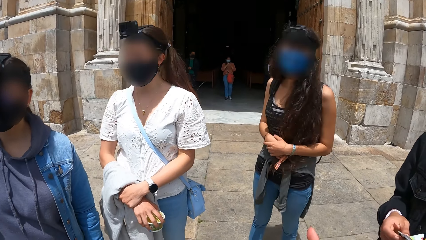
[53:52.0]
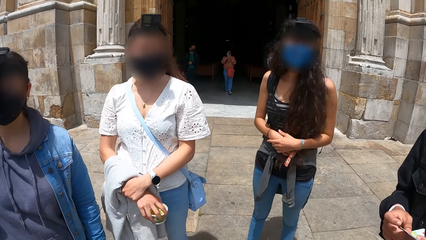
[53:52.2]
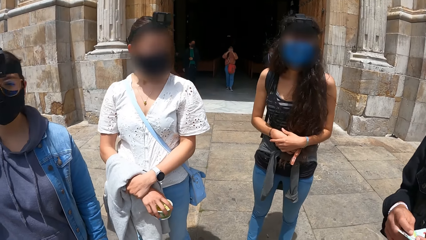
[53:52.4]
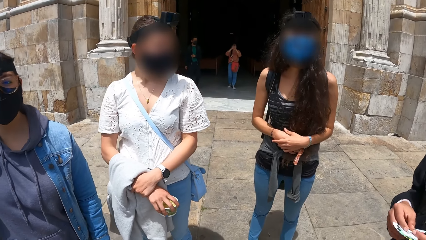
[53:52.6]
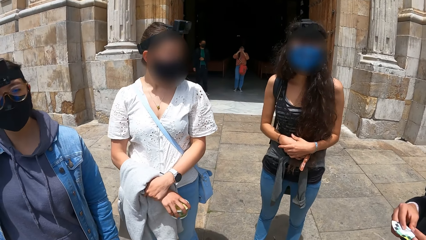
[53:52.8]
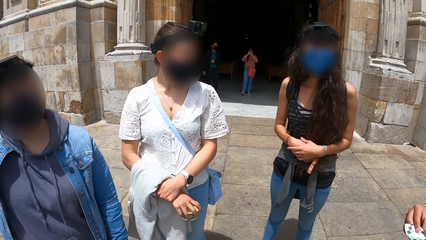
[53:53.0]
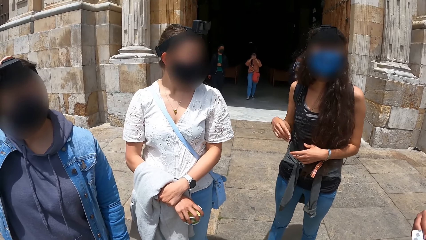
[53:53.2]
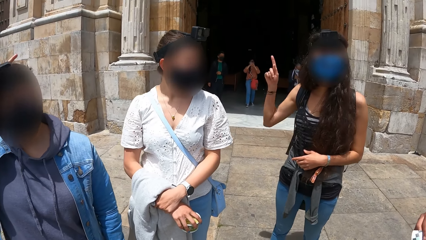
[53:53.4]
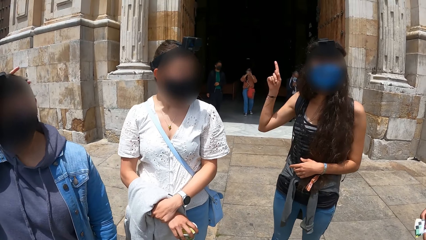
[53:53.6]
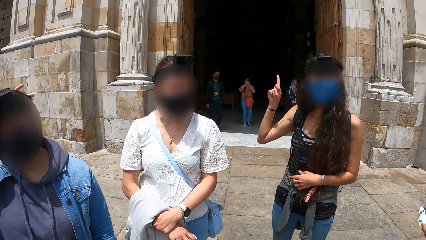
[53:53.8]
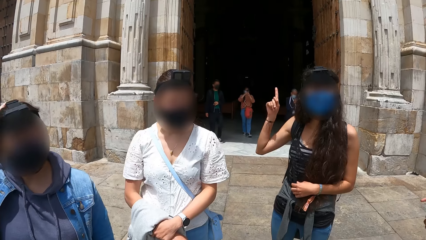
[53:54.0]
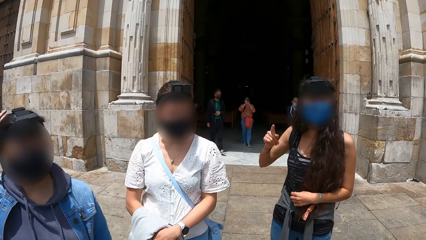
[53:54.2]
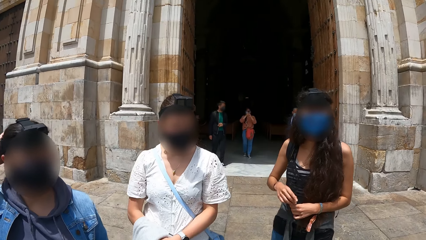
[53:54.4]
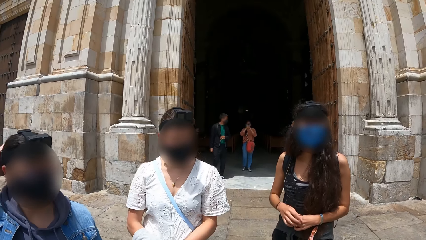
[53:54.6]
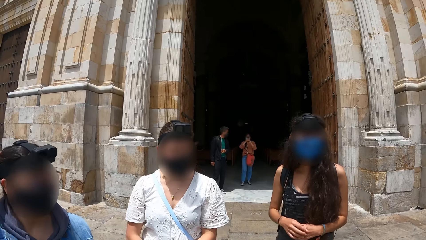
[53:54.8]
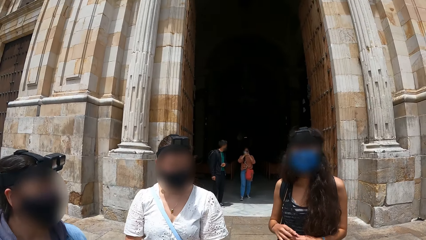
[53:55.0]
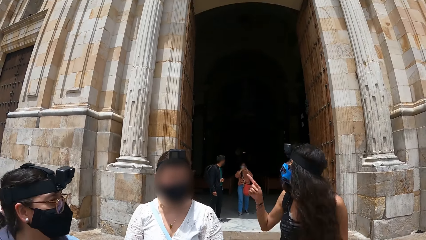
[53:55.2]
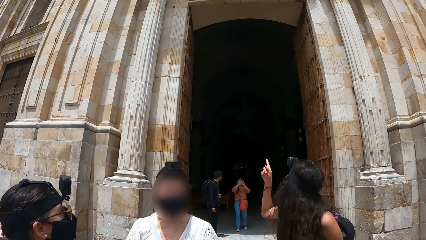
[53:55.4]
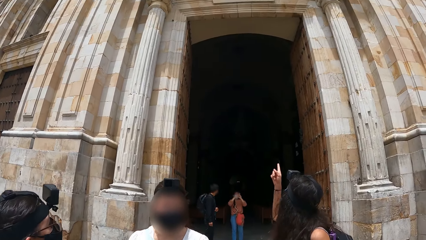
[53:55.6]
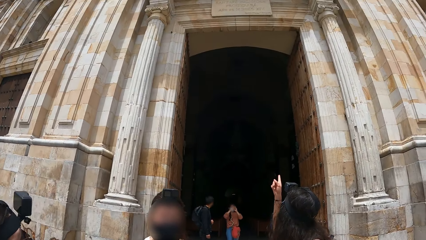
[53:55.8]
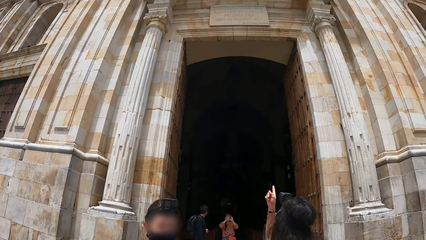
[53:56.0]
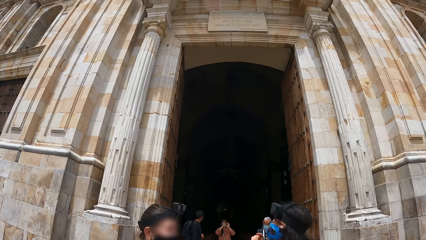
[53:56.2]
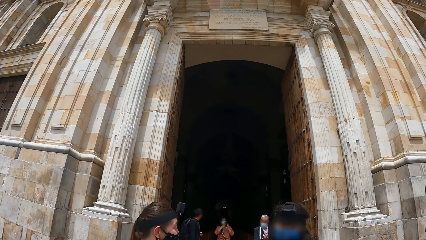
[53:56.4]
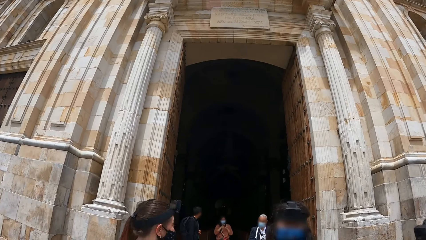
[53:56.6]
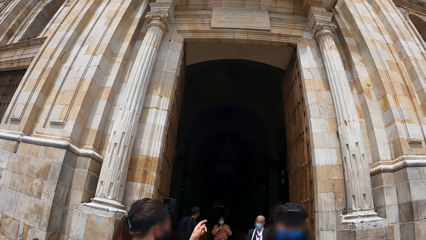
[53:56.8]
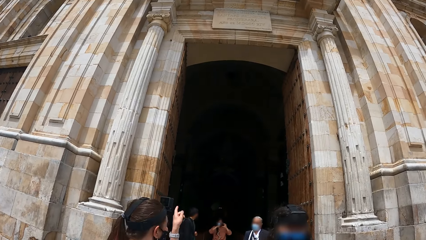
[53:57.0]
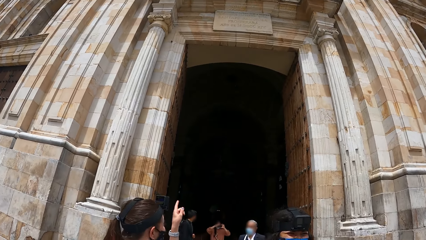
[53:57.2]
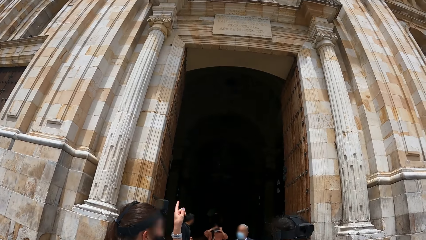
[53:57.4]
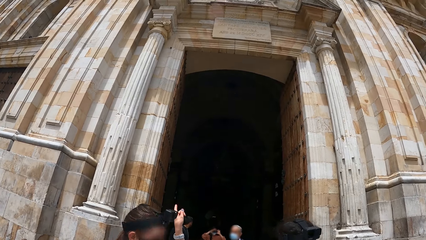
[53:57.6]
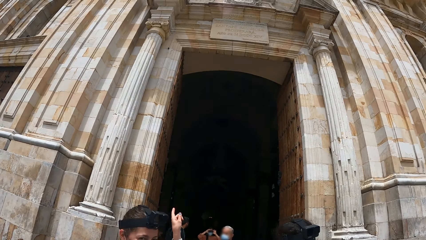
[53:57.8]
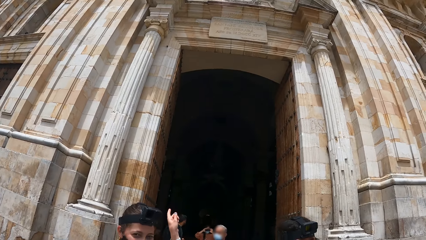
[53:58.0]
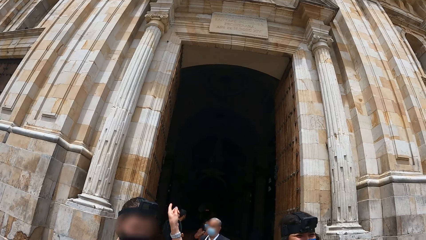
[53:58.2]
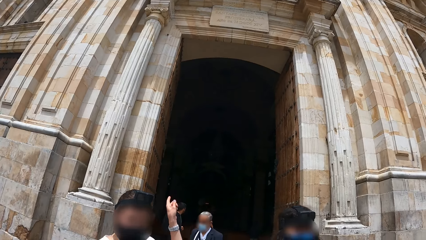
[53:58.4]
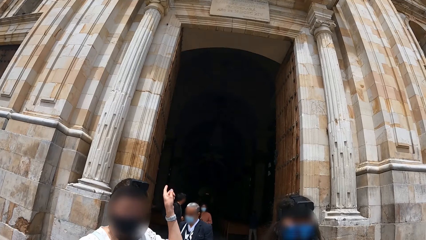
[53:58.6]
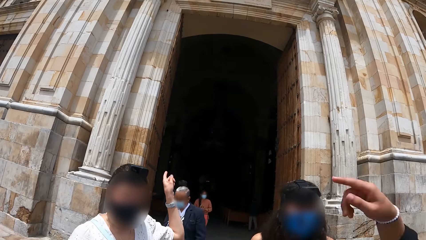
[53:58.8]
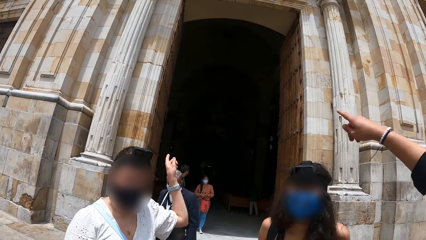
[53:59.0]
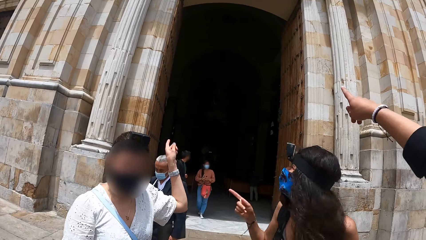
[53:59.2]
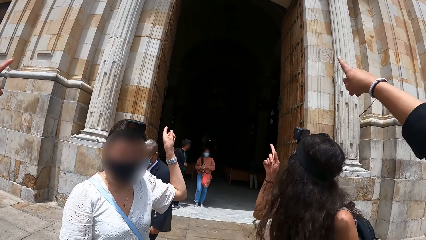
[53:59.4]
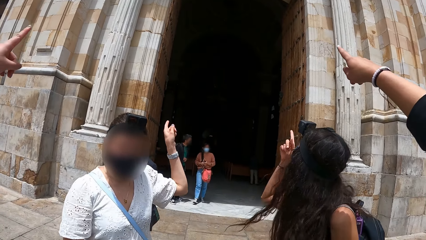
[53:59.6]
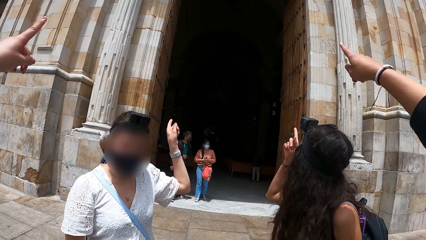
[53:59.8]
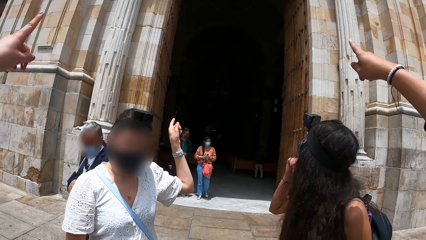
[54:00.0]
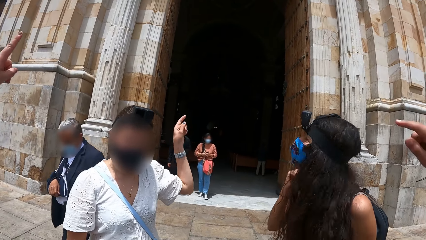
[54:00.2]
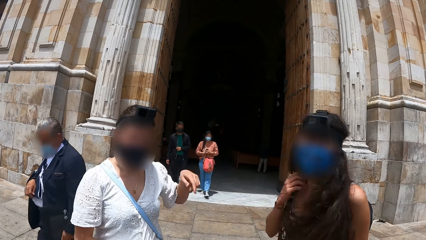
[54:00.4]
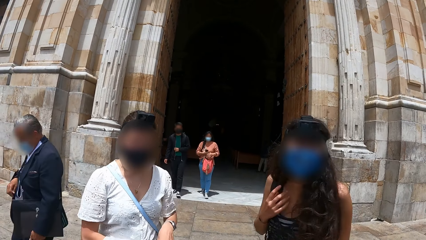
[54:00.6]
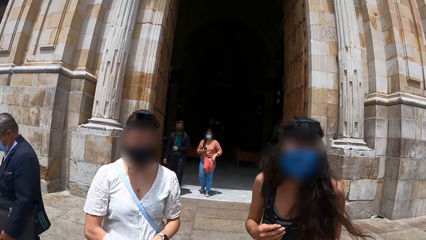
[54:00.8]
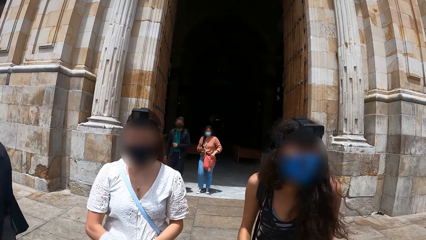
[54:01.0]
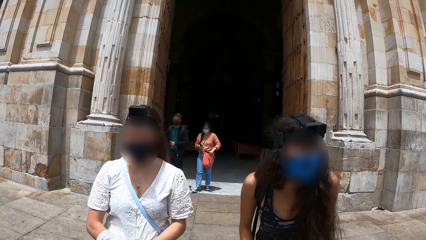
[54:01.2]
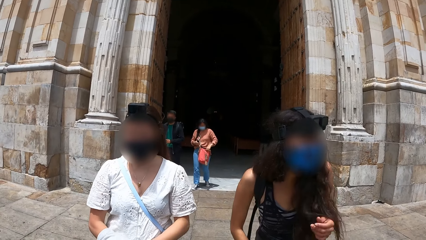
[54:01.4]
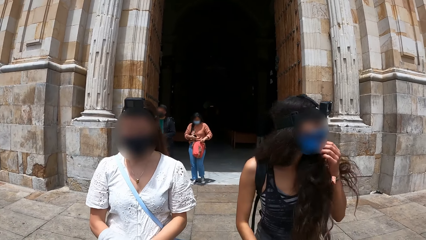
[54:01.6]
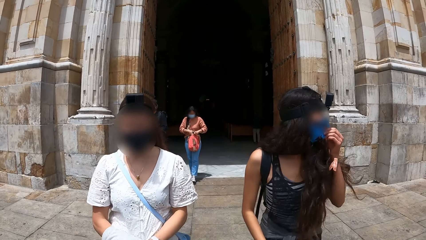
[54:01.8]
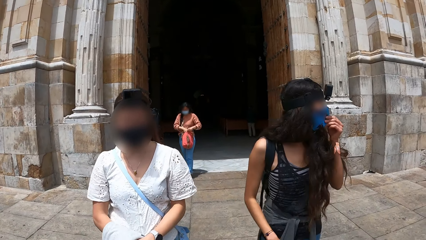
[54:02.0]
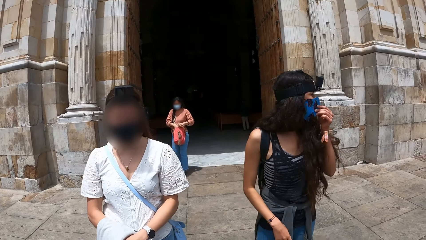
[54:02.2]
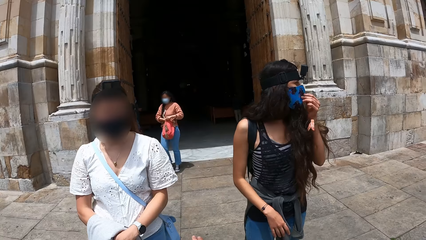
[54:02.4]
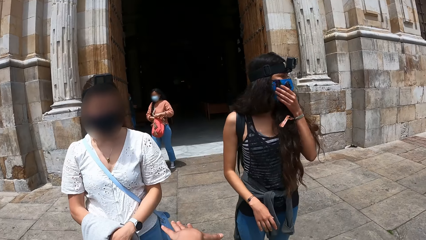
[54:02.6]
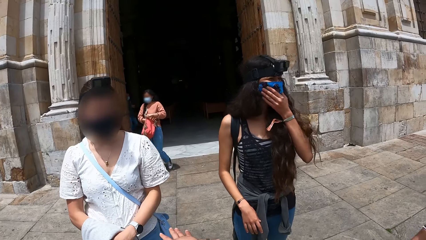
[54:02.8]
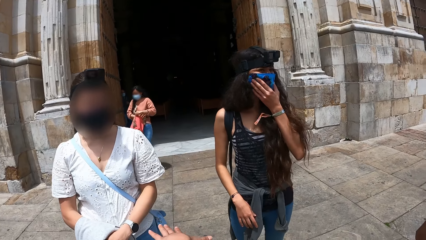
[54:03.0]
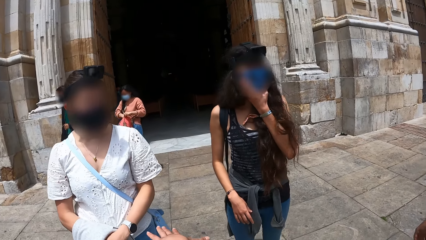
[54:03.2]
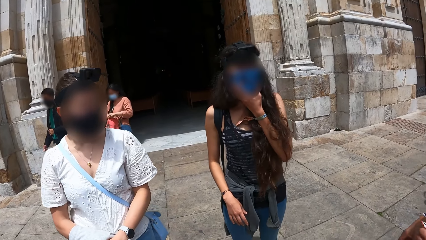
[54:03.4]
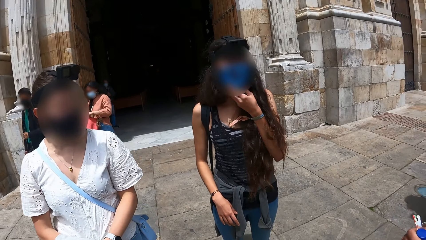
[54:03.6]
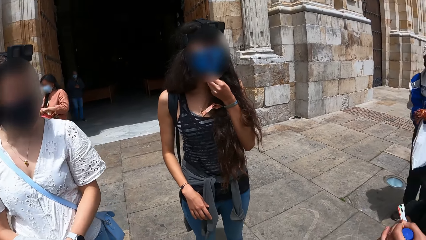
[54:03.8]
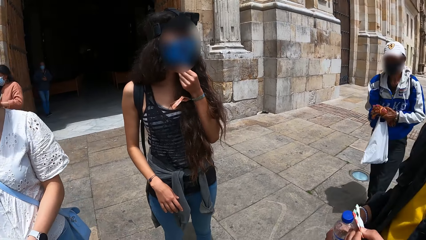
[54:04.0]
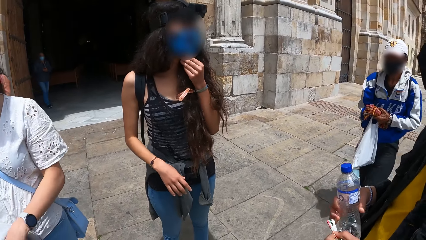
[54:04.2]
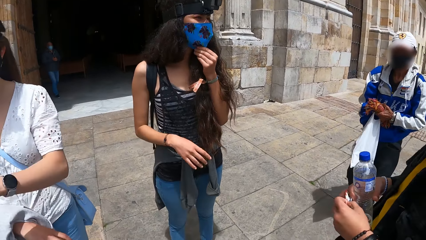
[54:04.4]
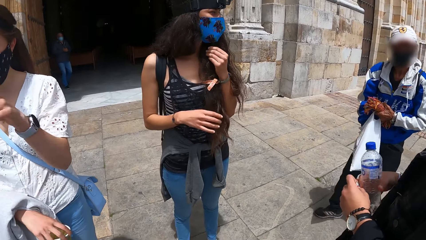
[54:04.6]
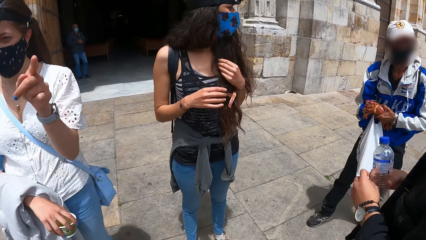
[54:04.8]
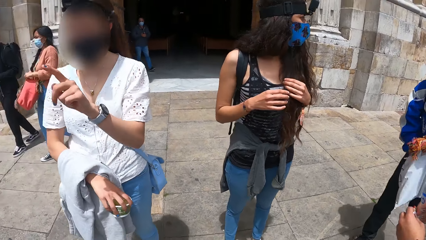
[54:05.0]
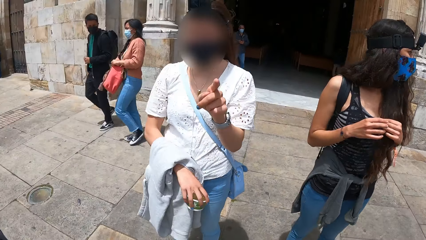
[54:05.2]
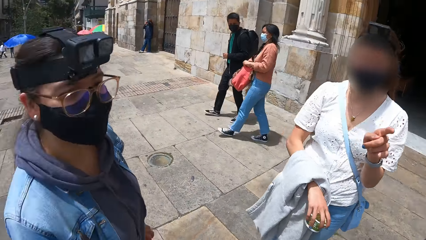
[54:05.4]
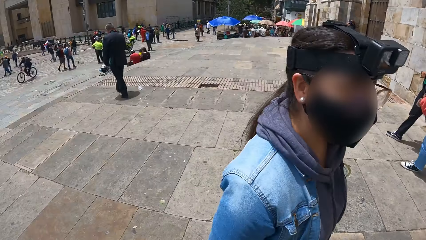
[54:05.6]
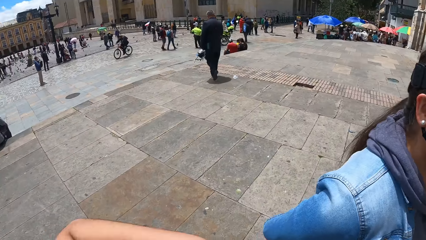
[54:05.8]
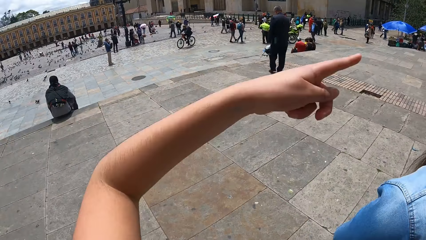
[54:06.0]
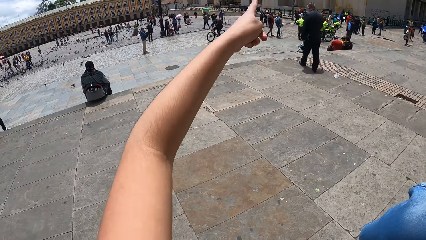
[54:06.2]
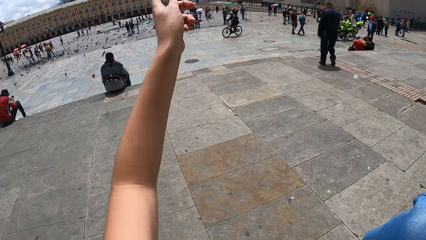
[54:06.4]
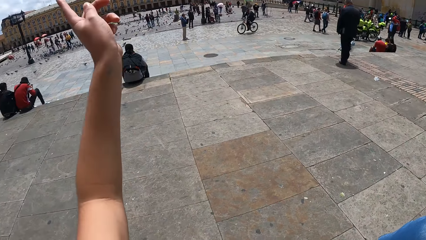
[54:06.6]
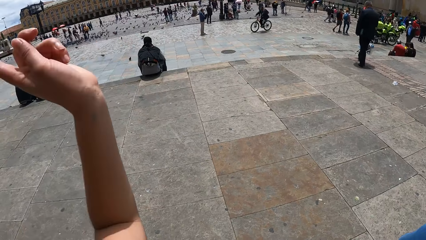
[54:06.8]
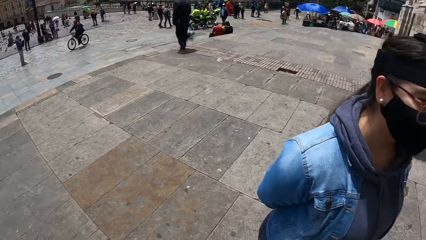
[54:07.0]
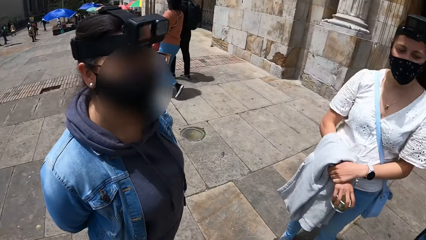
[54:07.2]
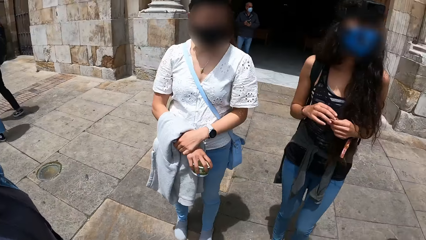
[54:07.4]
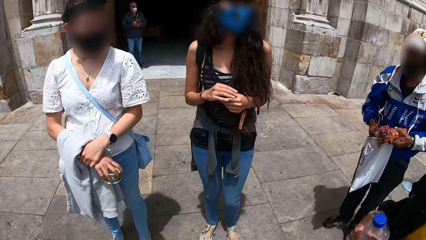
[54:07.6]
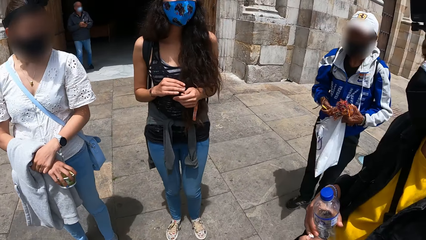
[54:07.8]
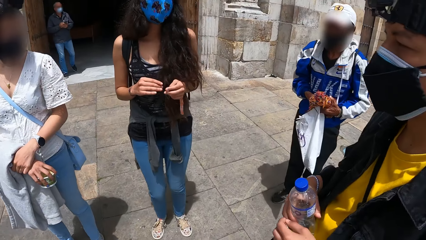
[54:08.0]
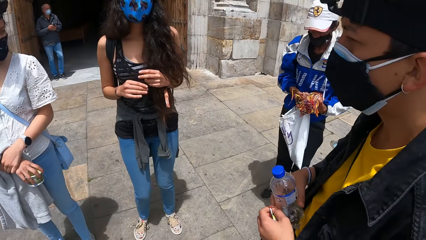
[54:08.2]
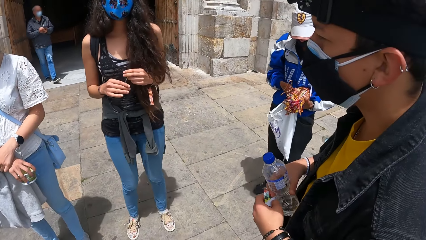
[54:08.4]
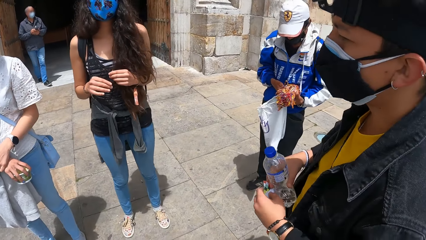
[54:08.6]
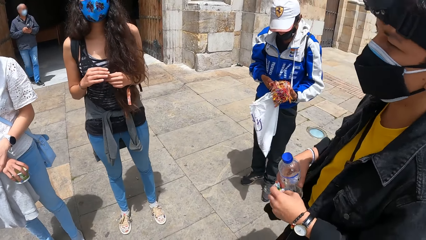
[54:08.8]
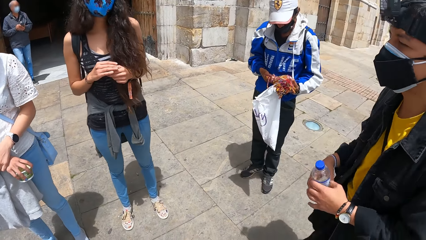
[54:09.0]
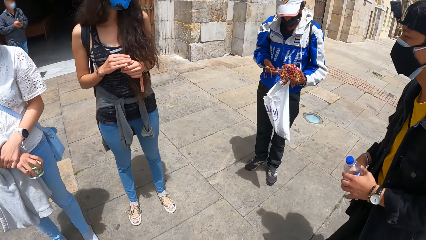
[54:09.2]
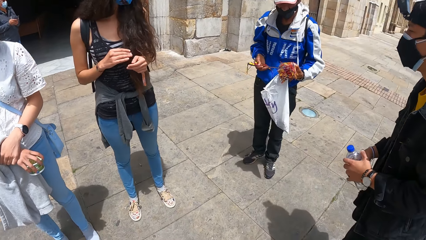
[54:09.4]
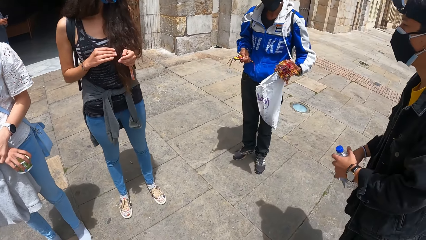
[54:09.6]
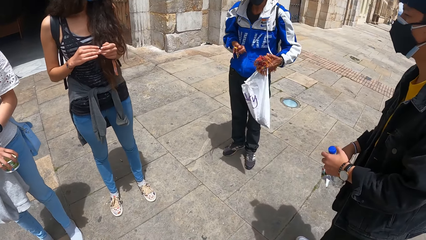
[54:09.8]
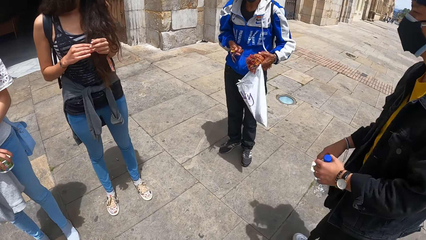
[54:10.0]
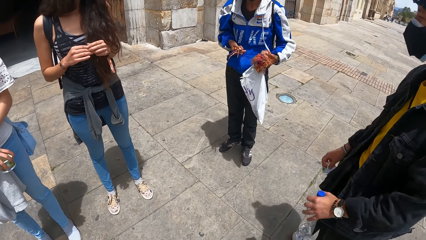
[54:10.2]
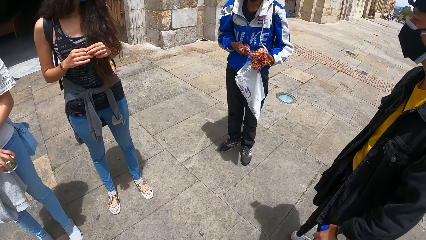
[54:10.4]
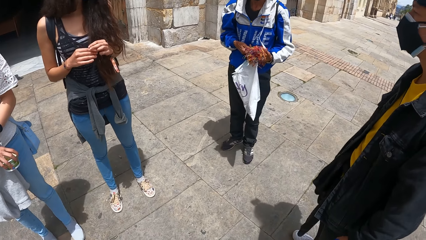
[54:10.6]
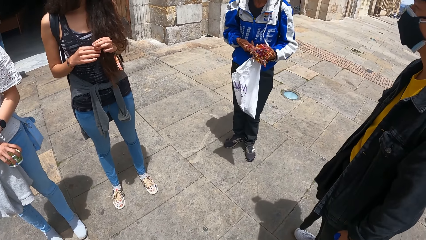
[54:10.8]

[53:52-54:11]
A woman points at a building with her right hand. Another woman points at the building with her left hand. A man points at the building with his right hand. Another woman points at the building with her left hand. The first woman adjusts the mask on her face with her left hand. The man passes the bottle to his right hand with his left hand. The camera wearer interacts with the friends. He points at the buildings with his left hand. Another man holds a pen with his right hand. The other man passes the pen to his right hand with his left hand. The first man passes the bottle to his left hand with his right hand.
